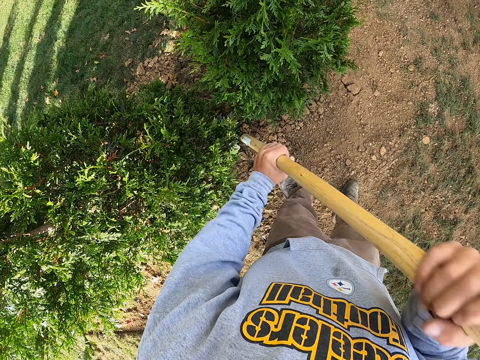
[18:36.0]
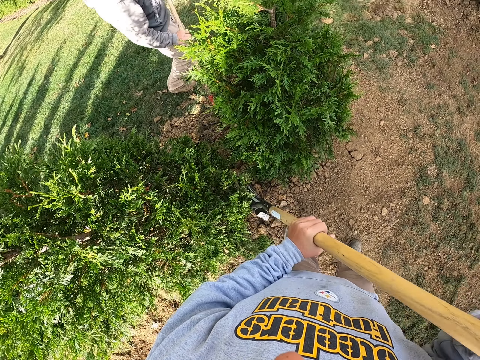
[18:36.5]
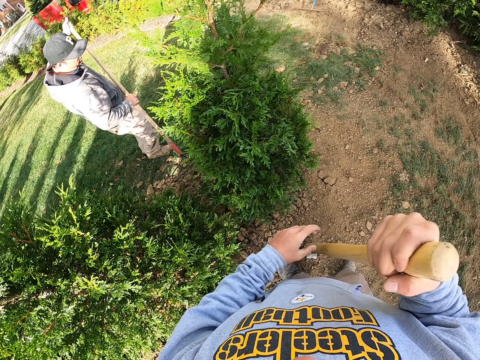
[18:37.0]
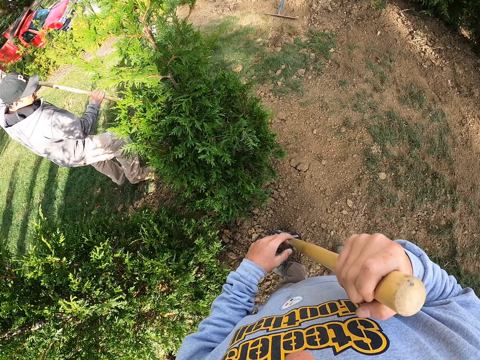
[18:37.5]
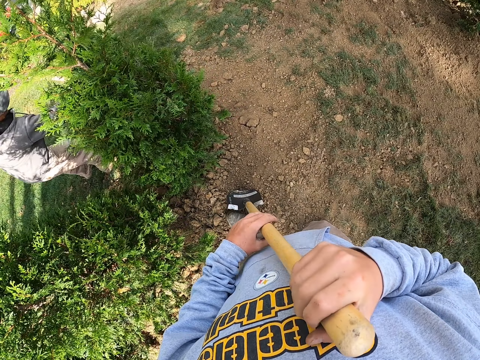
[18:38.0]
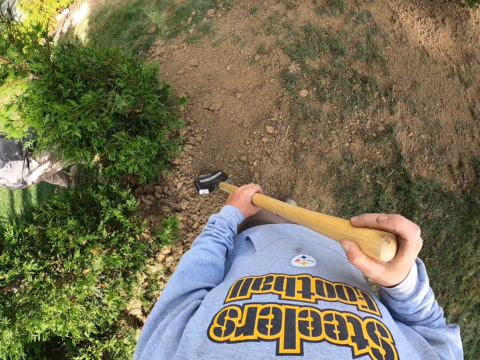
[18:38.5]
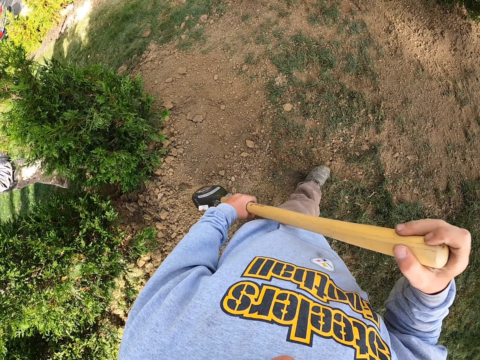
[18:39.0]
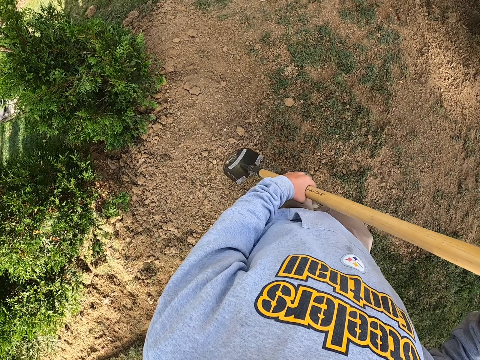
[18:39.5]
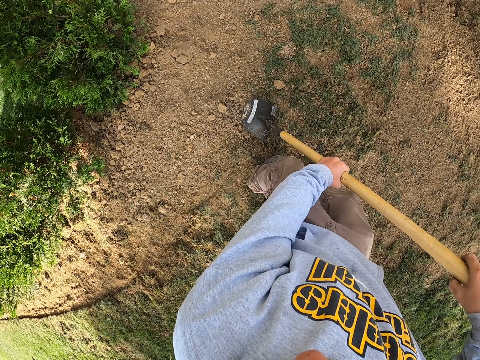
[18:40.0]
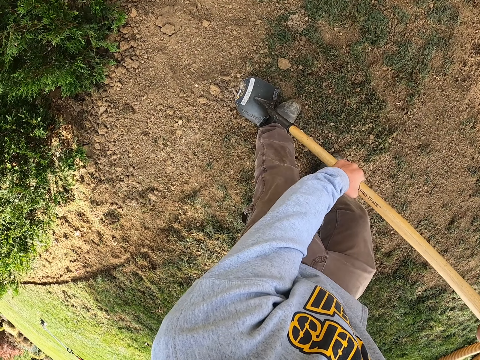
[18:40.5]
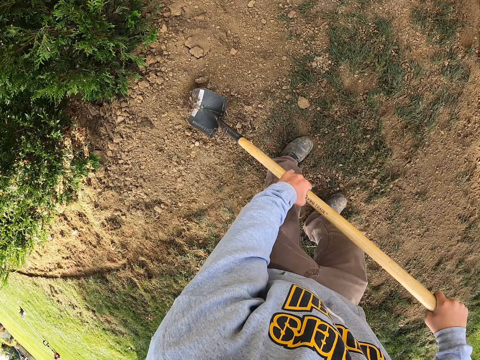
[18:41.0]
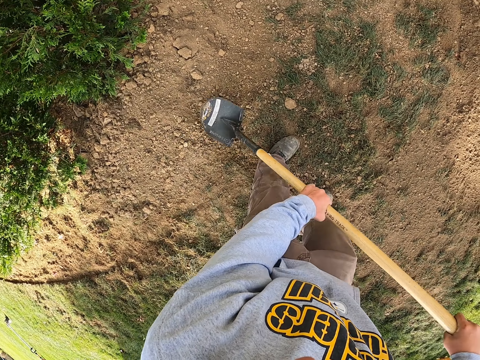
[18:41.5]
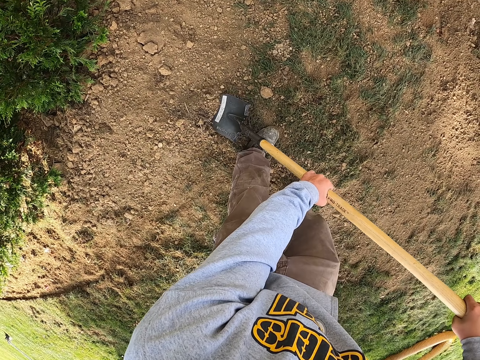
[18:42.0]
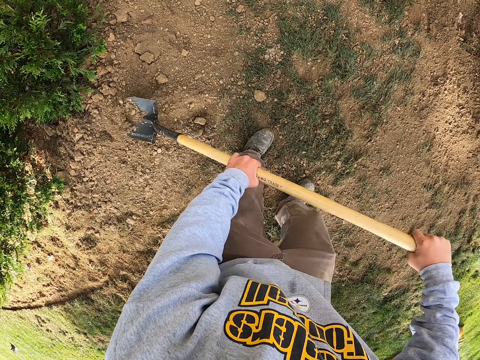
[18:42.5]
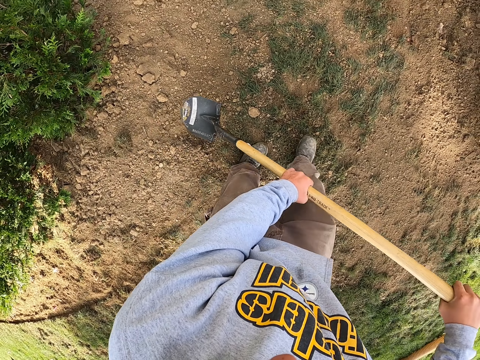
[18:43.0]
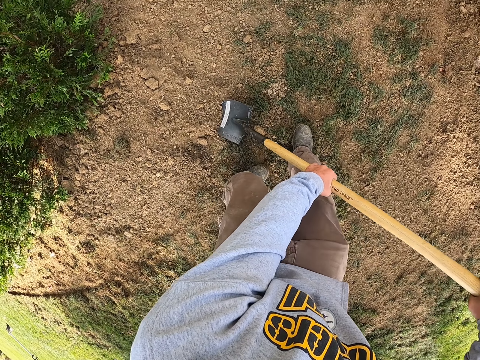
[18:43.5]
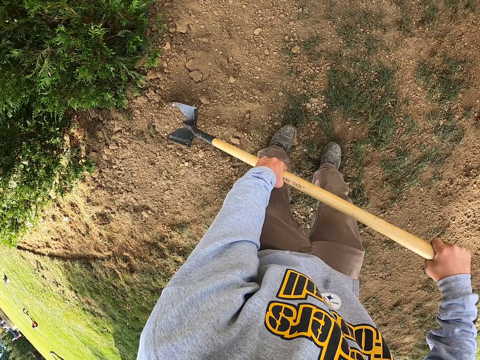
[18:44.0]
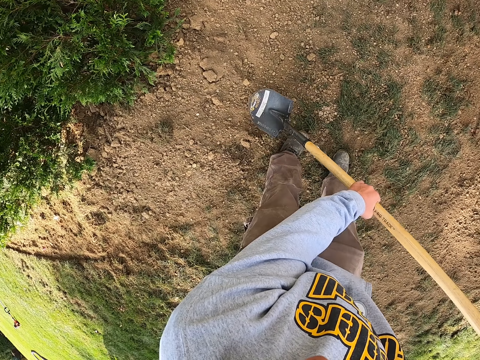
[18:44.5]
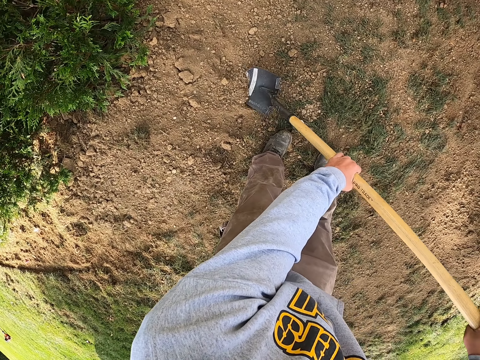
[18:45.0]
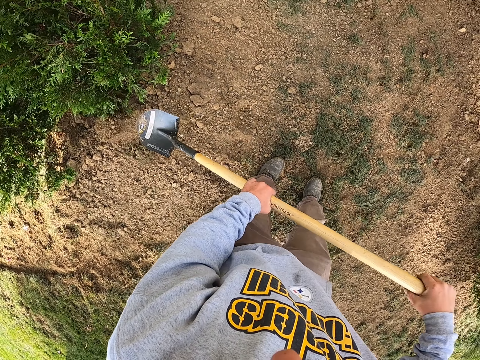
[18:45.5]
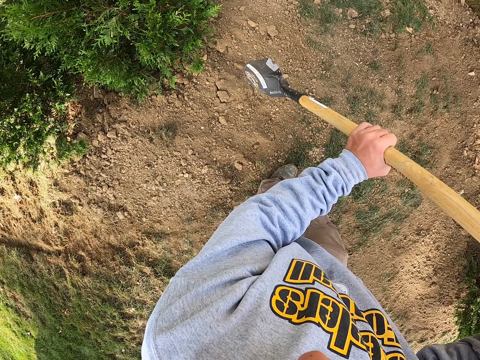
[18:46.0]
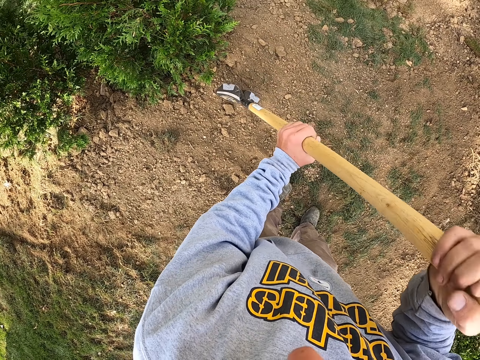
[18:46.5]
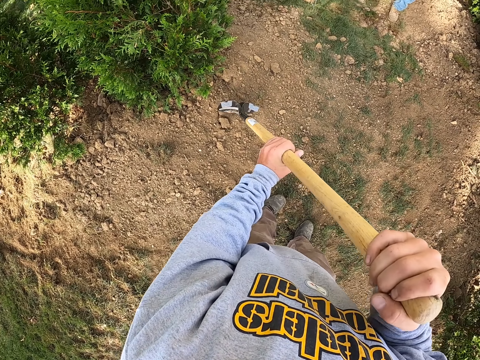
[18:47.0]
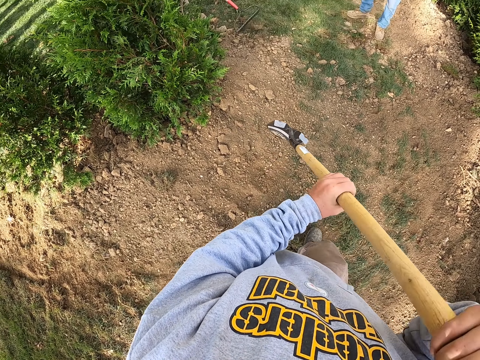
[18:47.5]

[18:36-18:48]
A man heaps up granules of soil with a rake. Another man heaps up granules of soil with a rake. The camera wearer walks in the garden. They scoop soil with a shovel. They break the granules of soil with the shovel.

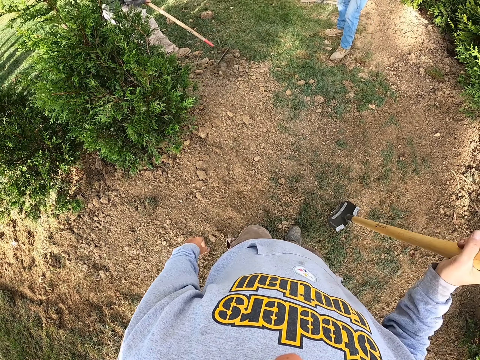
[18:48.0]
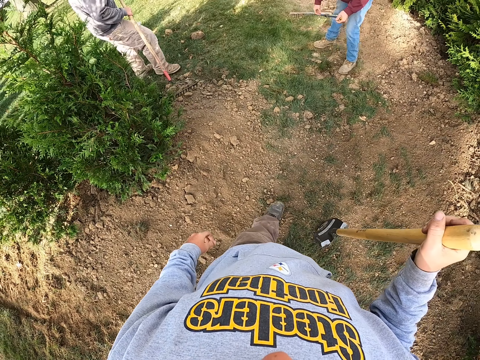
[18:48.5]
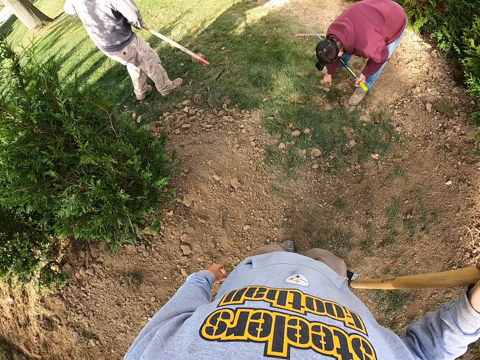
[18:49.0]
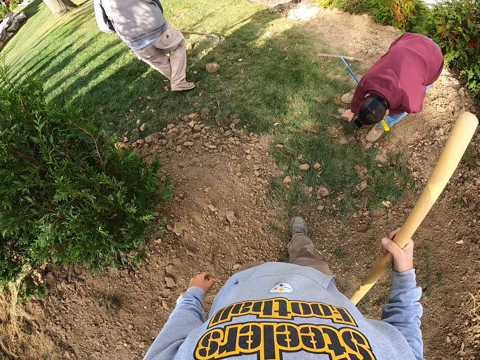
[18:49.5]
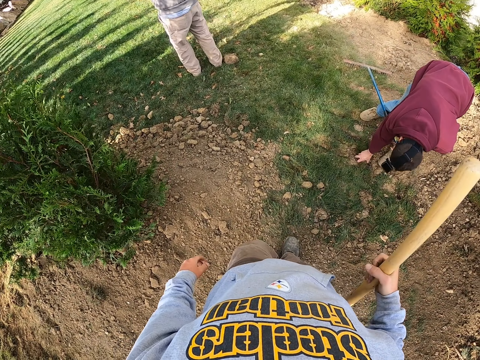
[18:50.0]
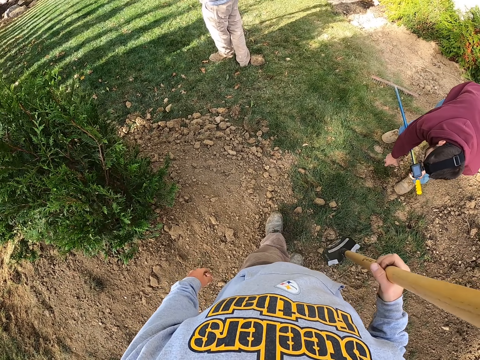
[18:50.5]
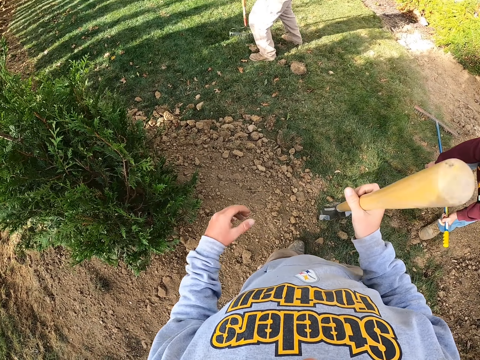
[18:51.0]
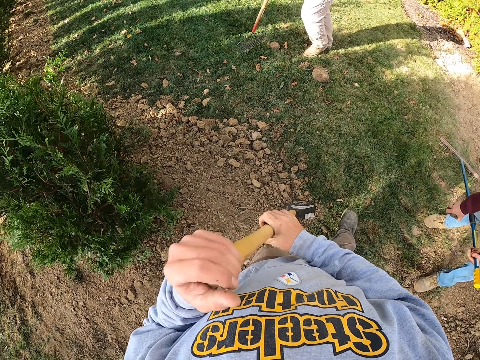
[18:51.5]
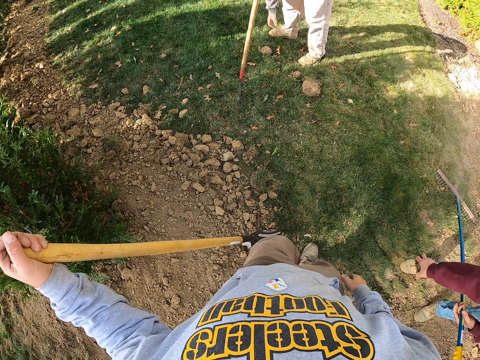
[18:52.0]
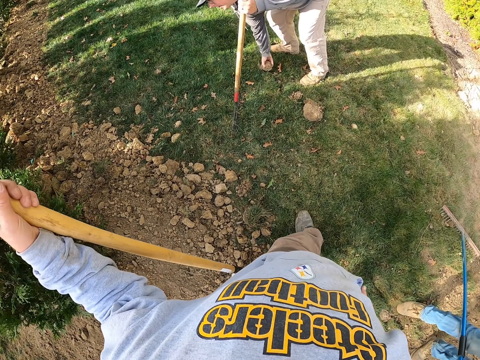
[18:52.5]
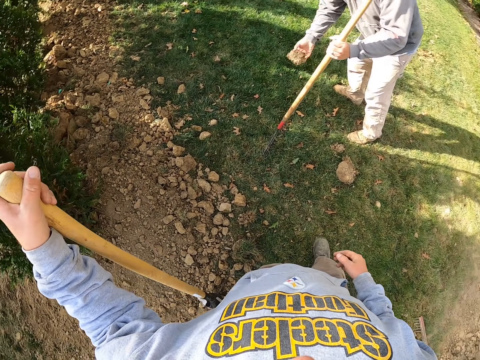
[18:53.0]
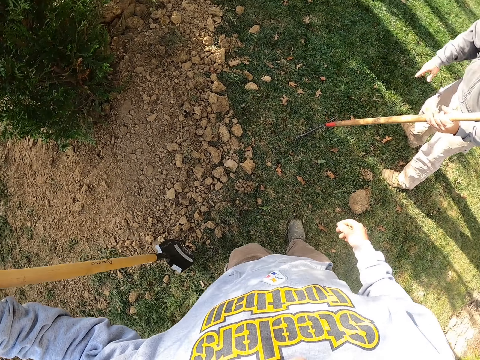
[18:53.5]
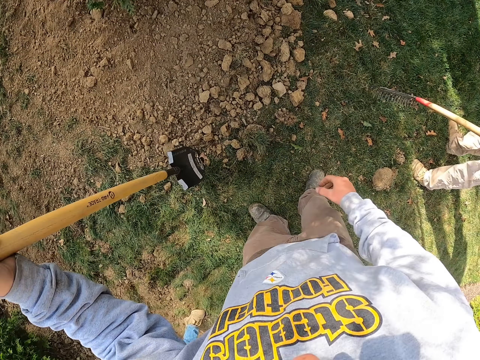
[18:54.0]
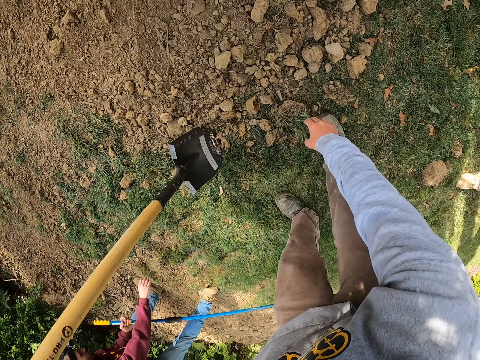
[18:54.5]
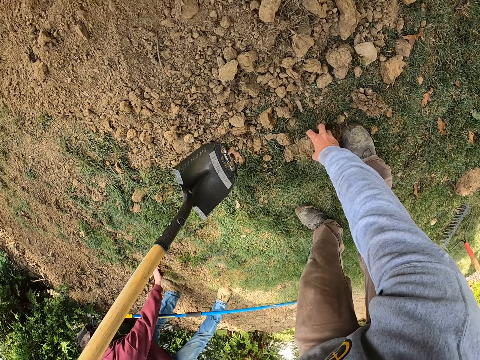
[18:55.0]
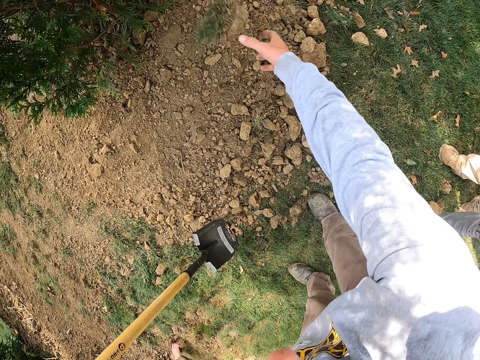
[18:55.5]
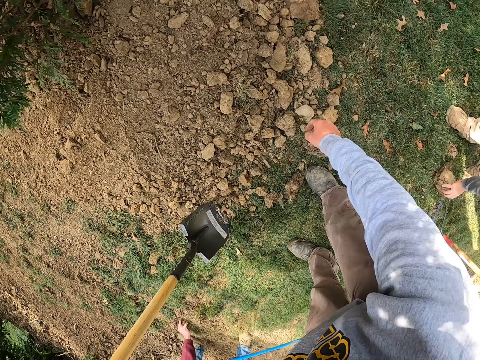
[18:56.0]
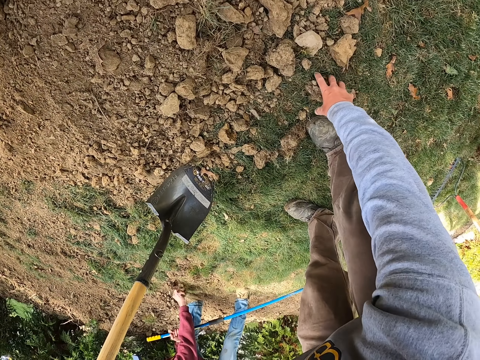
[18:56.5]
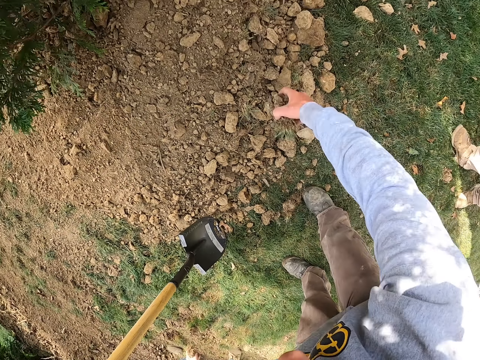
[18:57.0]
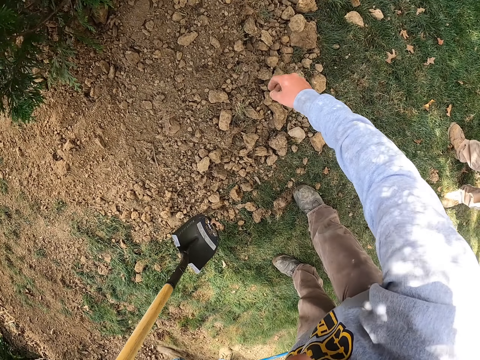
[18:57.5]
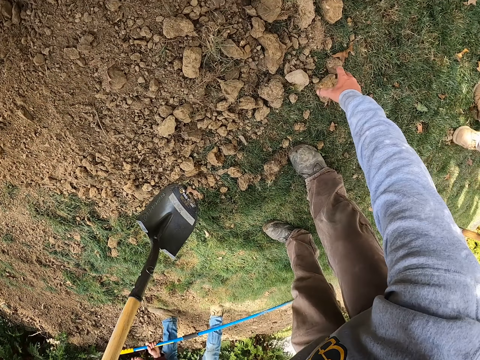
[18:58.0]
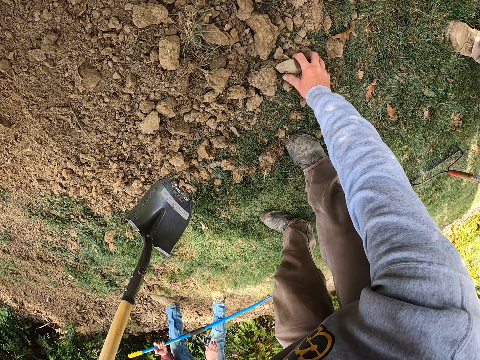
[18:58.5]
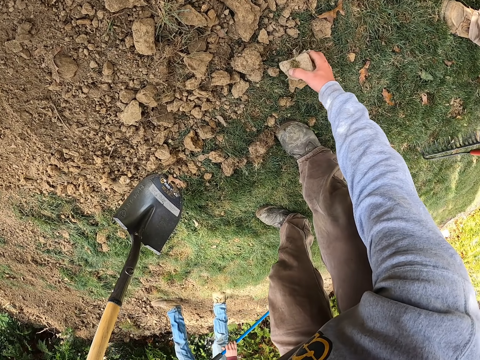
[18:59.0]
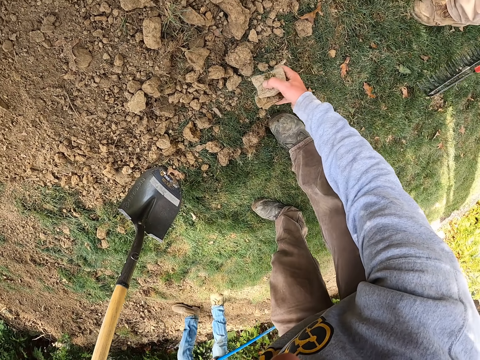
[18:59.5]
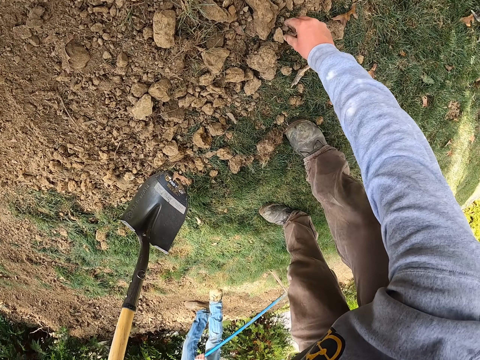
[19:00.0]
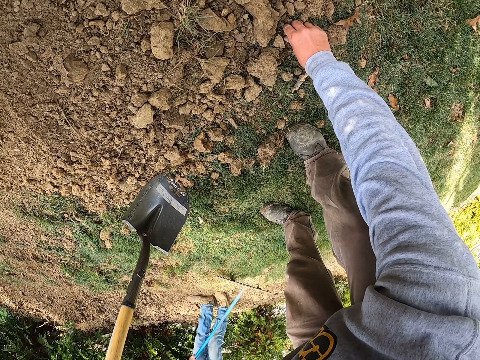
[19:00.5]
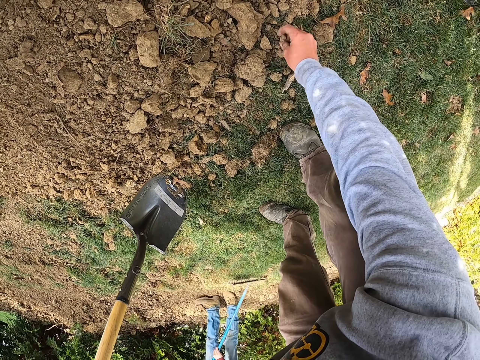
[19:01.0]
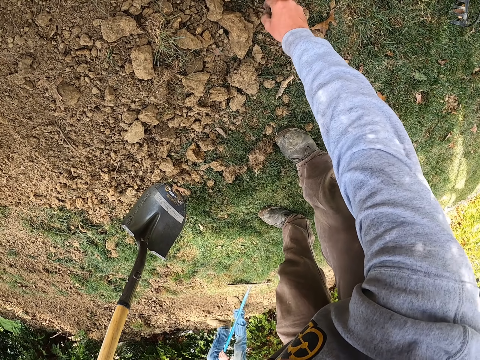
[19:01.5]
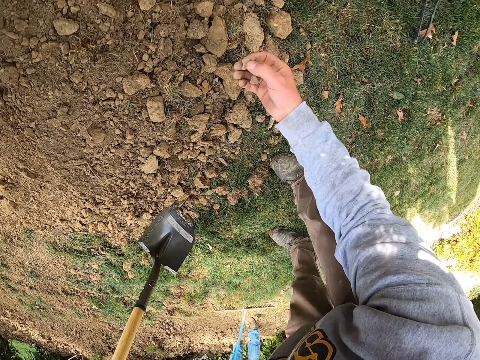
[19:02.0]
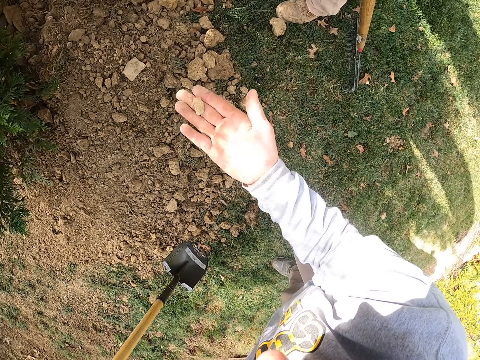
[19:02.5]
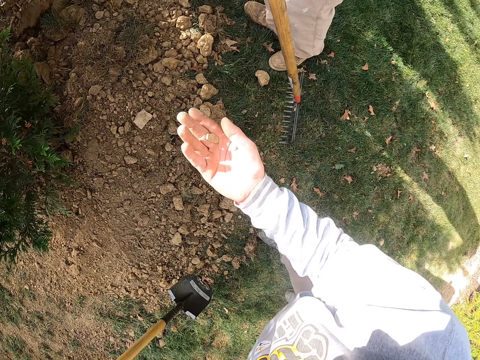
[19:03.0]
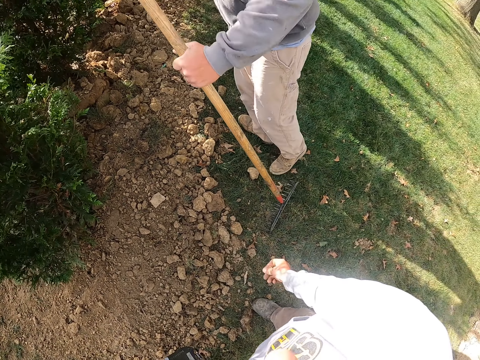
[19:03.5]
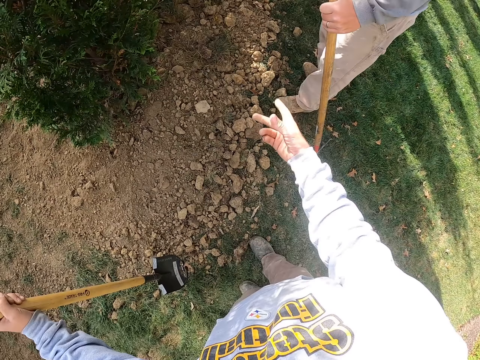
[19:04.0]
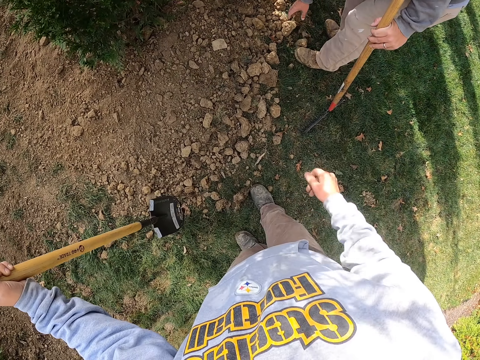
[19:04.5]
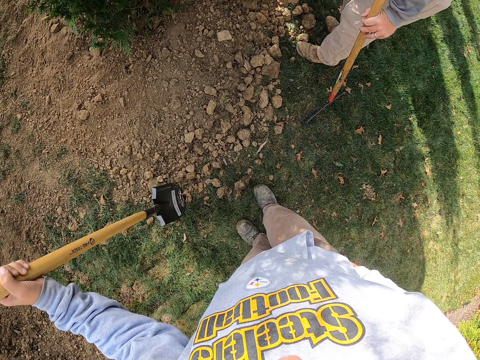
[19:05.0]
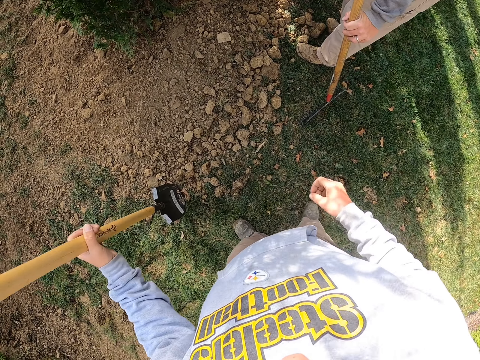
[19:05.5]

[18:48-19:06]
A man heaps up granules of soil with a rake. The camera wearer walks in the garden. Another man bends, picks up a stone and stands. The first man bends. The other man throws the stone. The first man picks up a stone, stands and throws the stone. The camera wearer bends. The other man bends. The camera wearer picks up a stone. The other man picks up stones. The camera wearer throws the stone, picks up a stone, throws the stone, picks up a stone, throws the stone and picks up a stone. The first man heaps up the granules of soil with the rake. The camera wearer throws the stone. The first man bends and picks up a stone.
